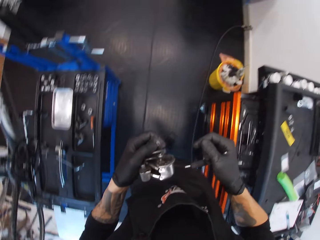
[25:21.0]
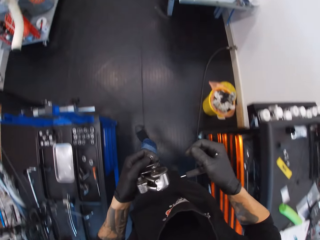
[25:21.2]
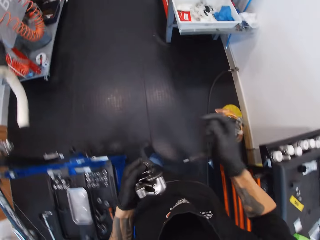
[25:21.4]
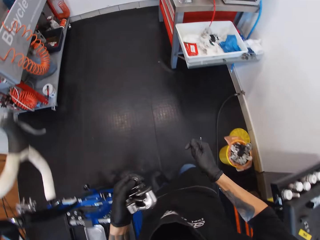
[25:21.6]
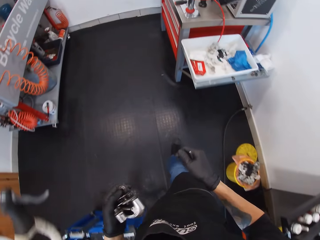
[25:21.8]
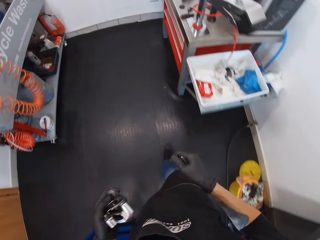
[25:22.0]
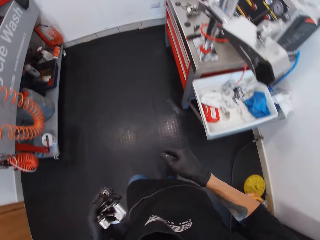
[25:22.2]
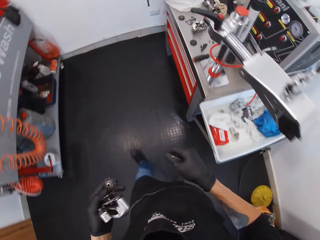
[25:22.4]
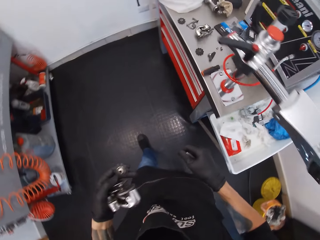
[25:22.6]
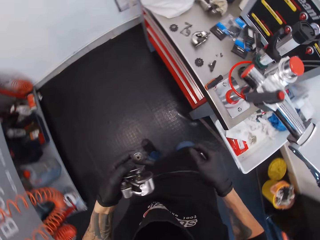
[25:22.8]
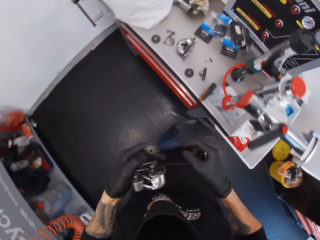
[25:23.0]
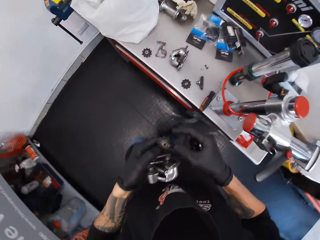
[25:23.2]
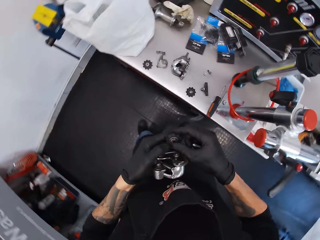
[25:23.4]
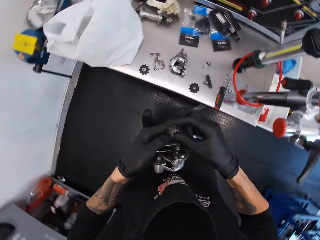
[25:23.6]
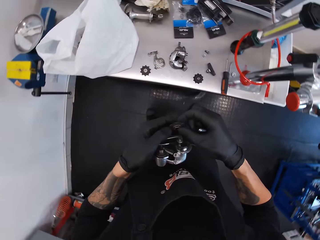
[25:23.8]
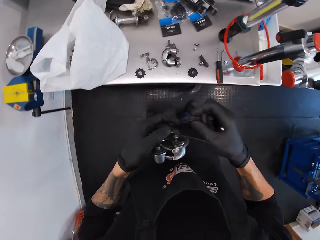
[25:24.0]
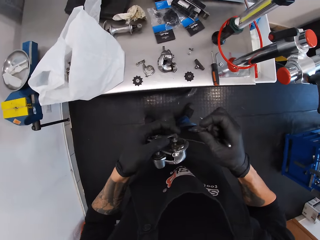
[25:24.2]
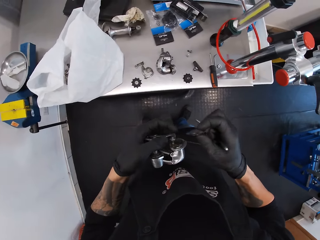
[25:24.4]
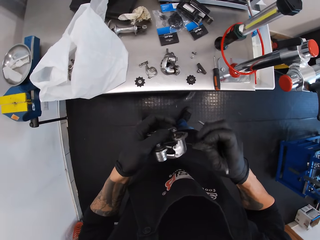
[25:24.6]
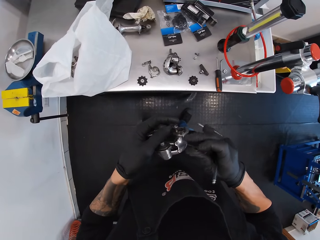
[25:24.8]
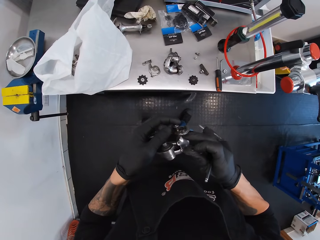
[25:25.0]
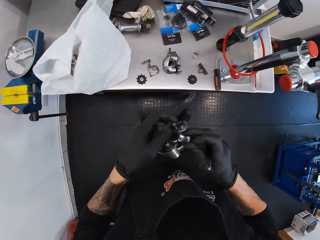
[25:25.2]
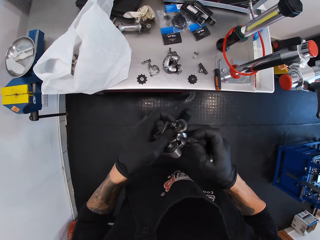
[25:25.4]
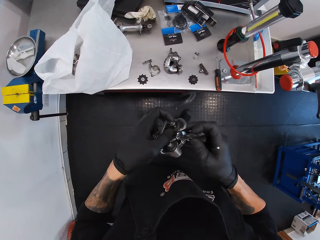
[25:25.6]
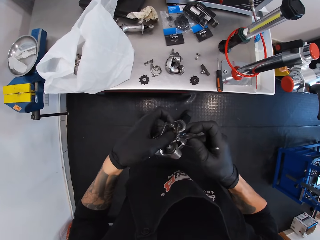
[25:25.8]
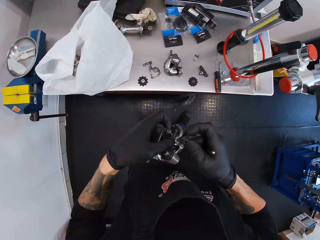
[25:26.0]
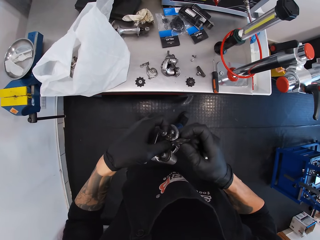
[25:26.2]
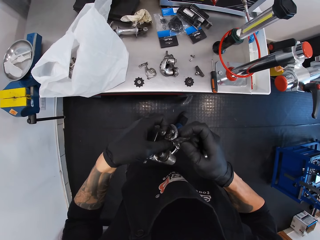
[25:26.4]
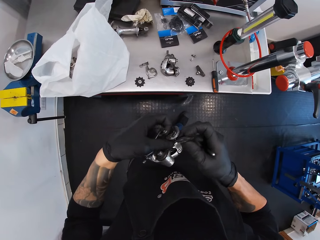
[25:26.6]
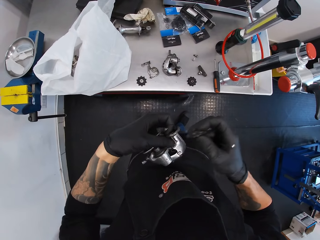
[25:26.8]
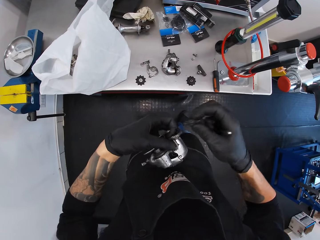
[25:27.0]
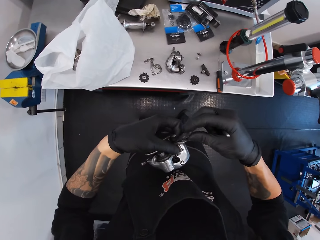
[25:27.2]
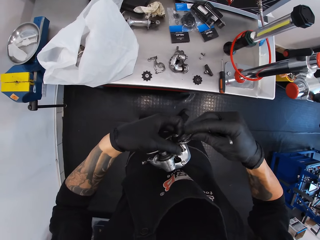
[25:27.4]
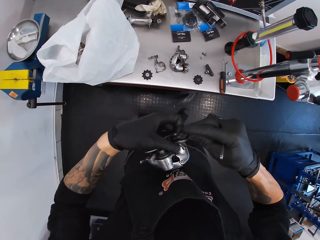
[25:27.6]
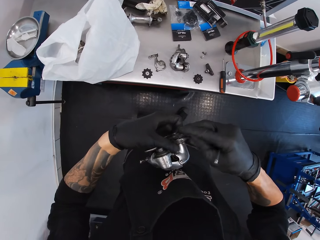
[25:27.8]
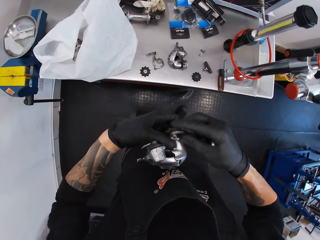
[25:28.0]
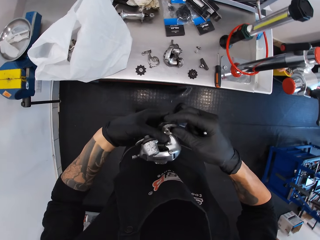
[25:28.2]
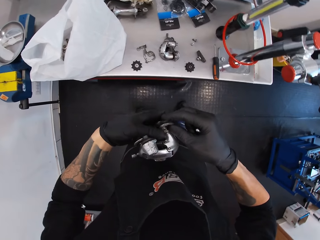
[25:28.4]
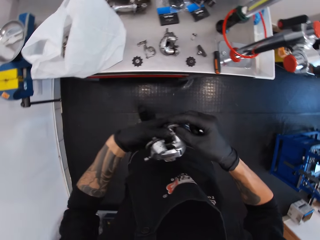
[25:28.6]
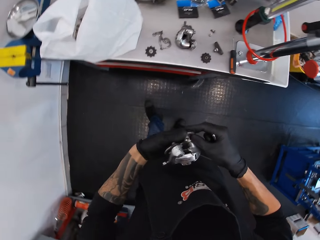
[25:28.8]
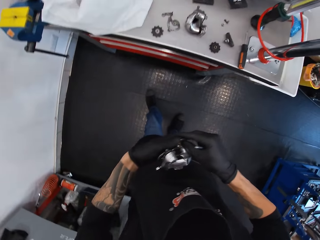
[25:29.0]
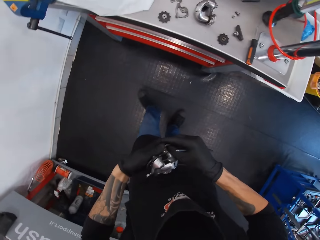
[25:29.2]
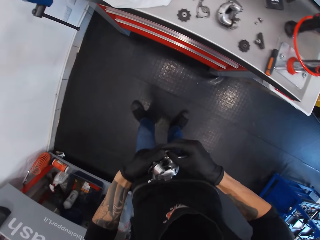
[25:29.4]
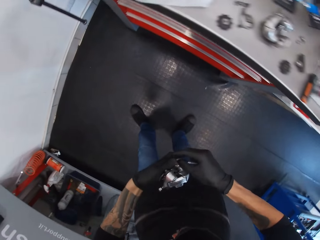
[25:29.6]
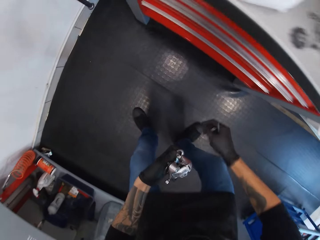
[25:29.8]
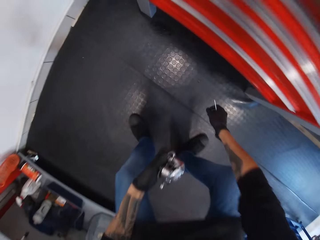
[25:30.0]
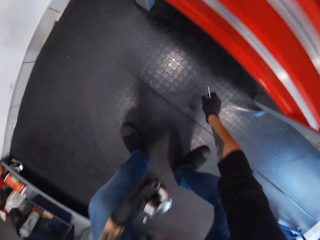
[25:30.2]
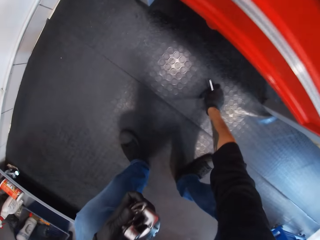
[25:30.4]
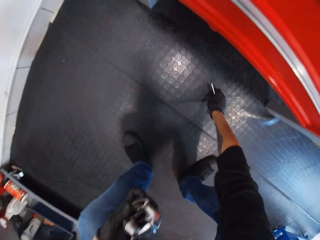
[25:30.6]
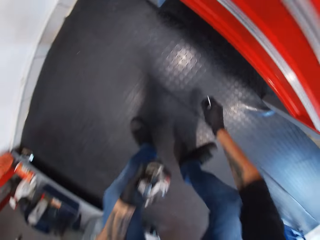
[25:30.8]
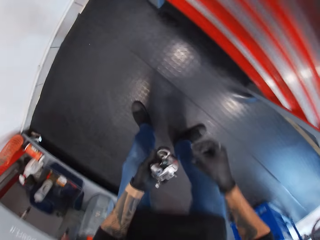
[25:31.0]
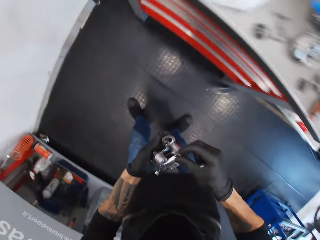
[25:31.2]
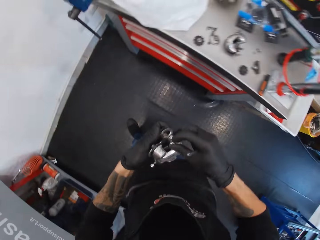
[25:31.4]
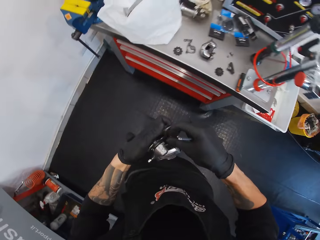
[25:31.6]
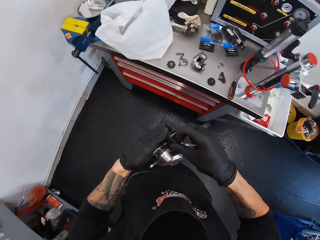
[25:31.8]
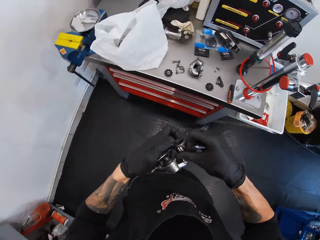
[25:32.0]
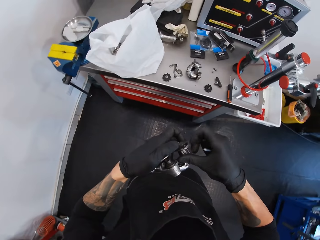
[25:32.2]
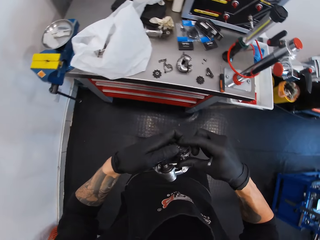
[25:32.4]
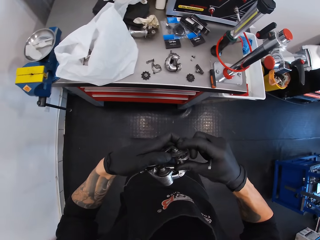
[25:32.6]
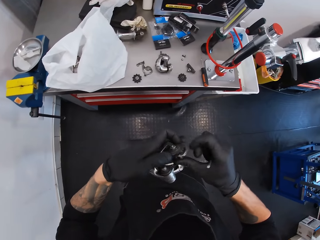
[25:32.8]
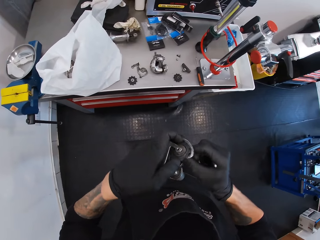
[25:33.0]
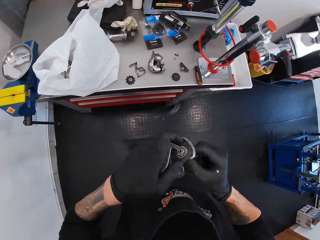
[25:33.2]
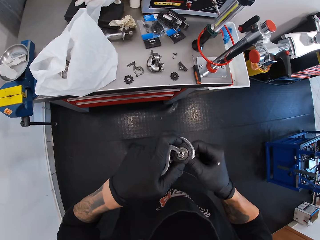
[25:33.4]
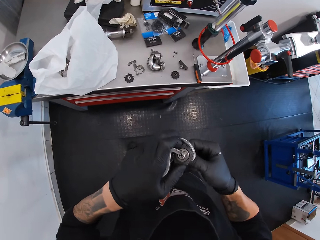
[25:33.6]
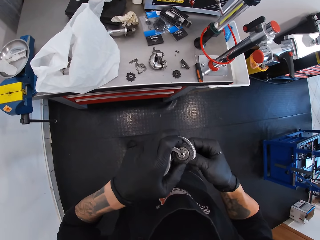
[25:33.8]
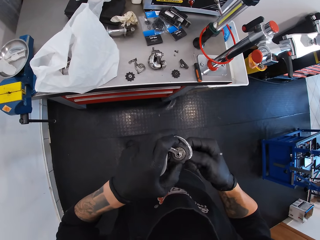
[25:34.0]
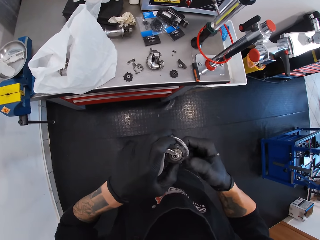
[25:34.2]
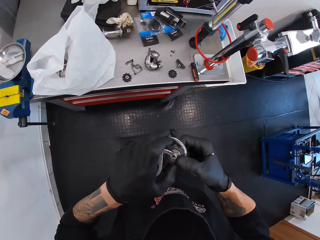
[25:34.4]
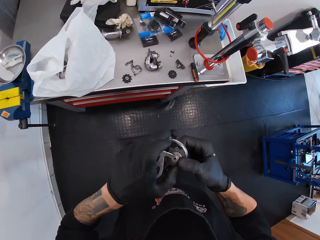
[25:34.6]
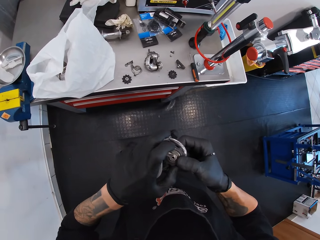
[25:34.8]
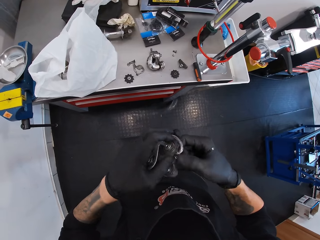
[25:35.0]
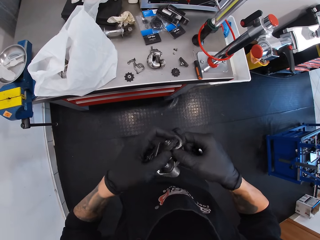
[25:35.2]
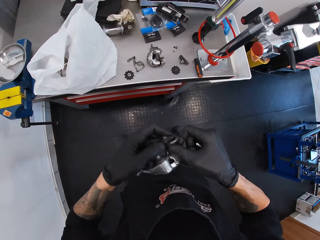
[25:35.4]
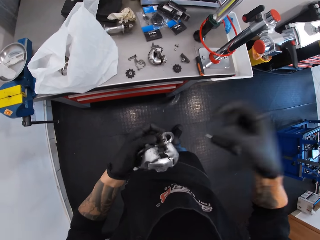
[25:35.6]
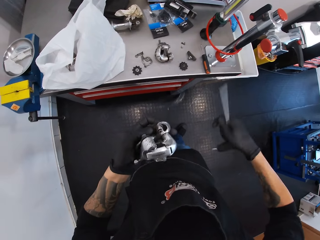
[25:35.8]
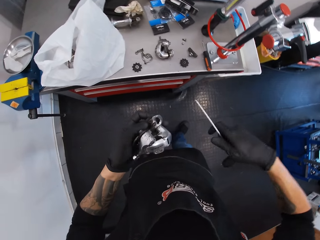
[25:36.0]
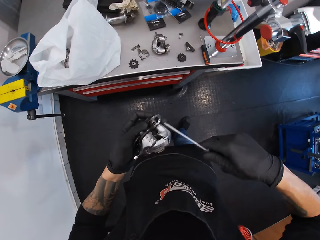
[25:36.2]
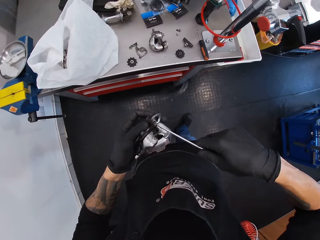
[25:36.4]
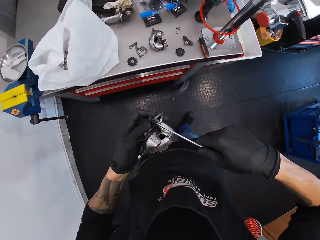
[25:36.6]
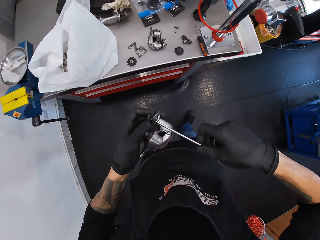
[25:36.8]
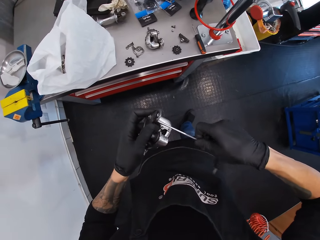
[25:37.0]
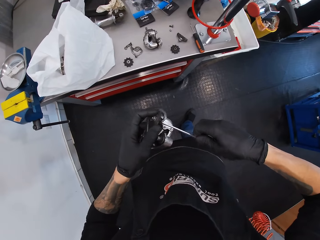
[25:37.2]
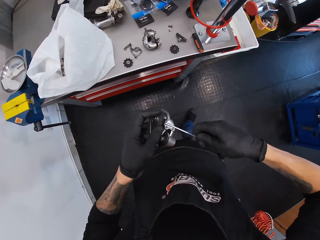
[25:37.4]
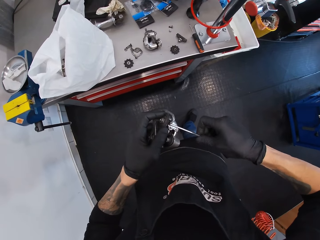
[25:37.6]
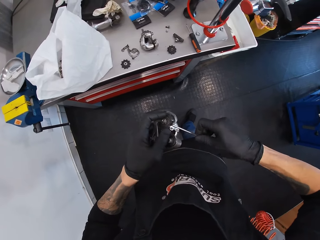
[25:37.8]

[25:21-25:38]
The camera wearer moves in the garage. They attach the hub on the bottom bracket. They fit the bolt with the right hand to something. They pick the bolt on the floor. They attach the bolt on the bottom bracket. They tighten the hub on the bottom bracket.

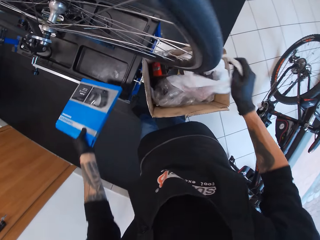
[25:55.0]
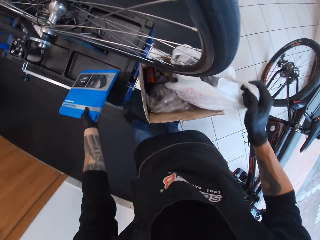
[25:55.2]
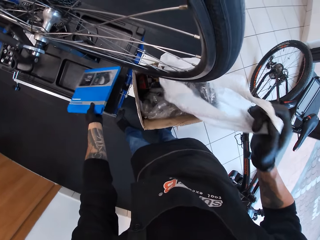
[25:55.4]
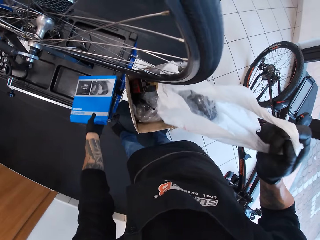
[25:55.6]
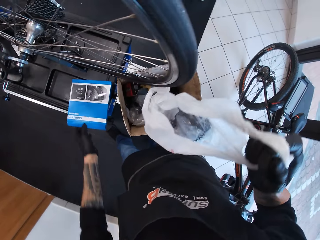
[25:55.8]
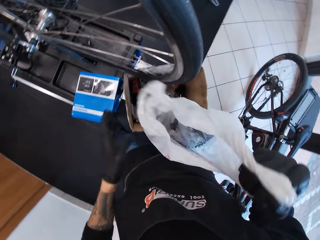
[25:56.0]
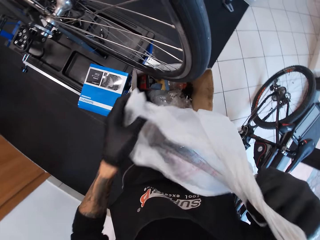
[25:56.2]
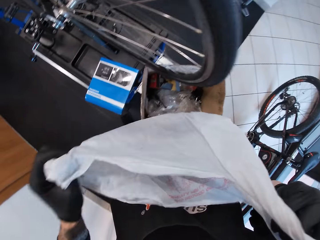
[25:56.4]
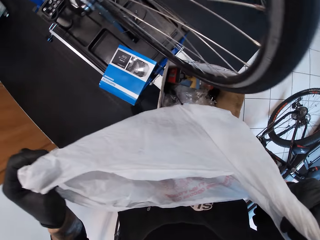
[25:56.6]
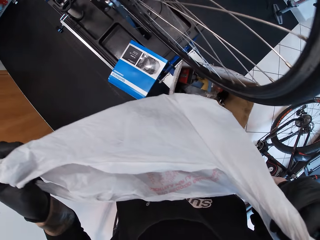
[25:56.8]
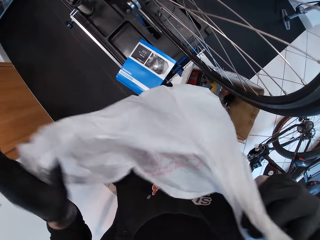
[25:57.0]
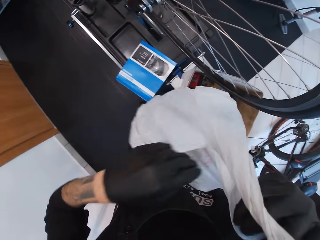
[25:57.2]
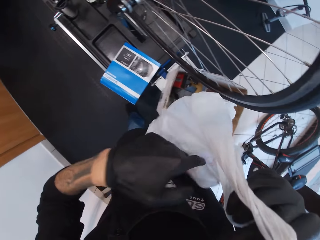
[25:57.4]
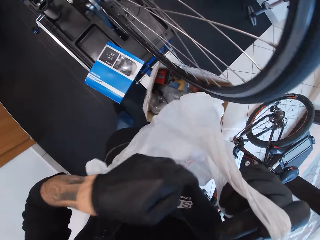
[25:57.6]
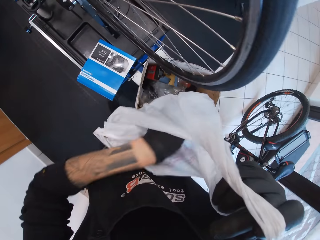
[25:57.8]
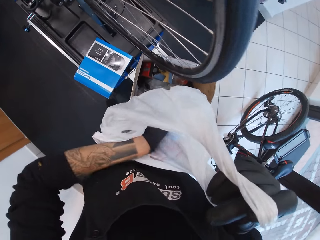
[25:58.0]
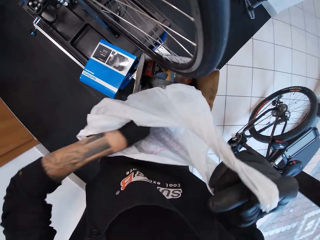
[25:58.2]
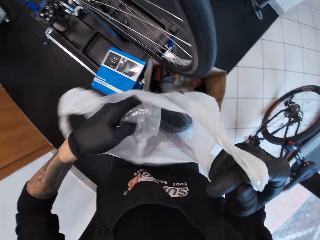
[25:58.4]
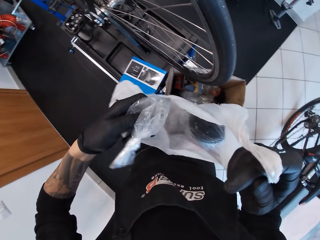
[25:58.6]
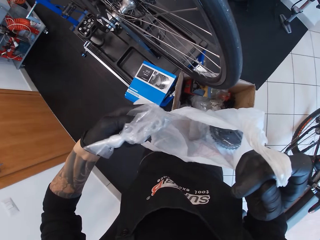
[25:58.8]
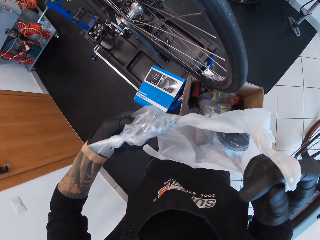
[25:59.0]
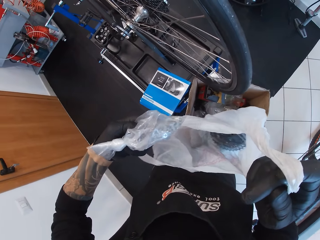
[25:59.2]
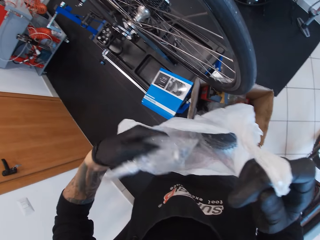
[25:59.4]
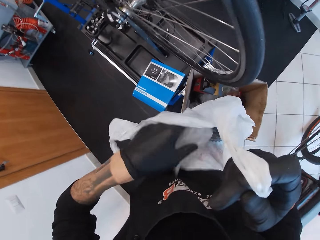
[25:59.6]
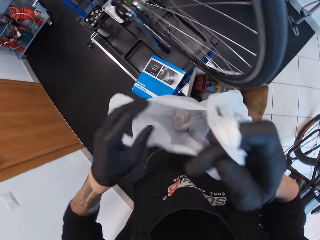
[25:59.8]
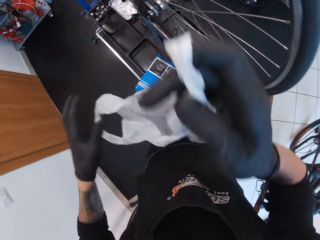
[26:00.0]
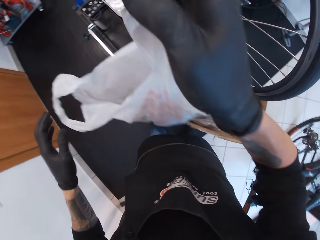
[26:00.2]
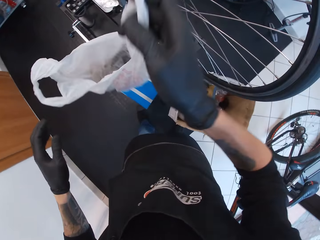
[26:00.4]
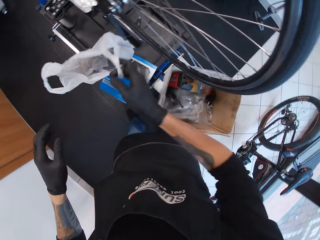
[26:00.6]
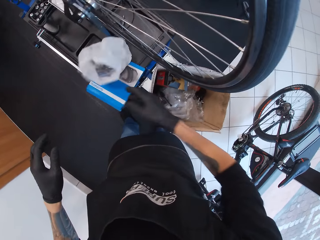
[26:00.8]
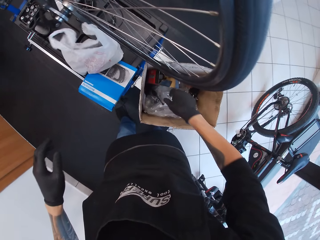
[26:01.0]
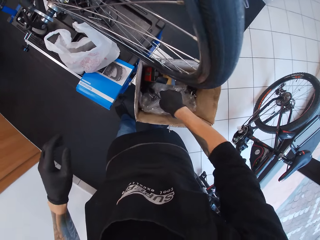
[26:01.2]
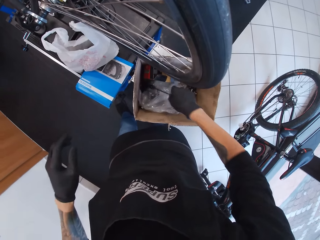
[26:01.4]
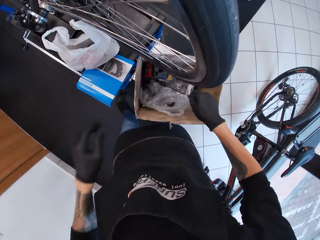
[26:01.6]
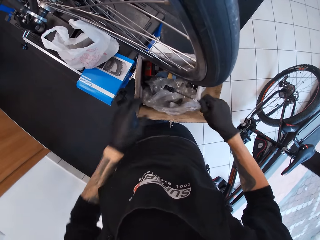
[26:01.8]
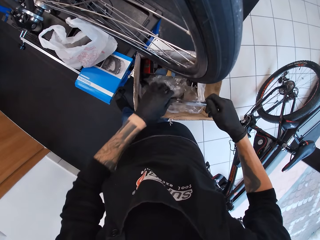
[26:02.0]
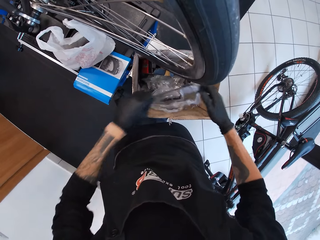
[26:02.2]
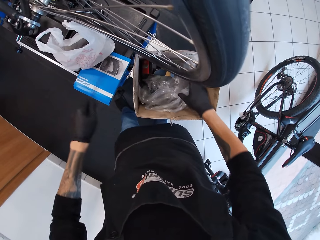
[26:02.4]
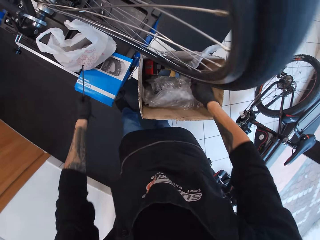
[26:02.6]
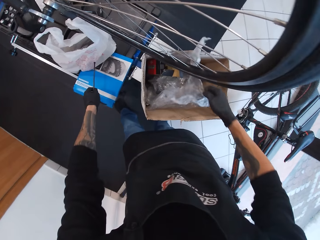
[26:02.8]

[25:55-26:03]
The camera wearer places the box on the workbench. They pick a plastic bag with the right hand from the box. They stare in the plastic bag. They hold the plastic bag with both hands. They pick a small plastic bag of nuts from the white plastic bag with the left hand. They look at the nuts. They drop the small plastic bag in the white plastic bag with the left hand. They drop the white plastic bag on the blue box with the left hand. They pick the screwdriver from the box with the right hand.
